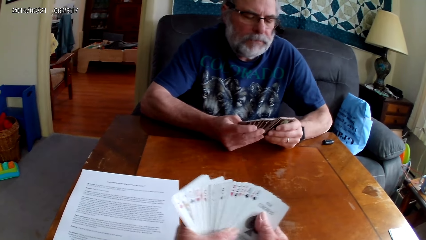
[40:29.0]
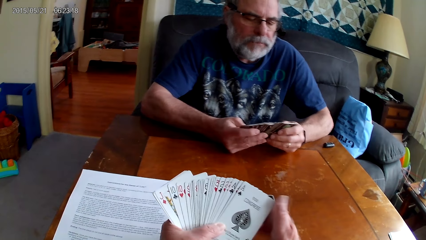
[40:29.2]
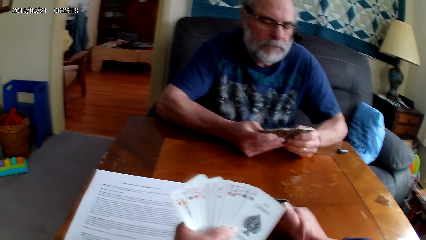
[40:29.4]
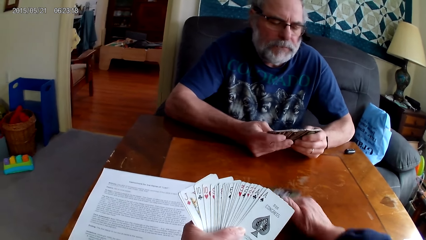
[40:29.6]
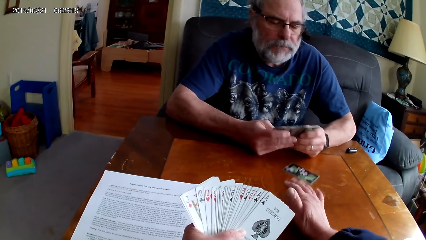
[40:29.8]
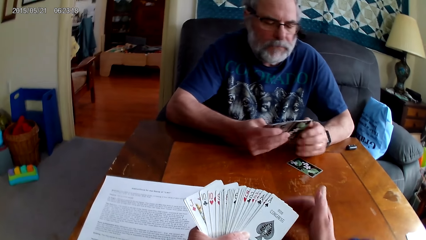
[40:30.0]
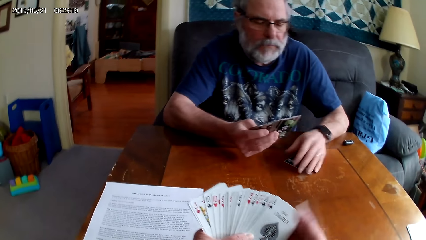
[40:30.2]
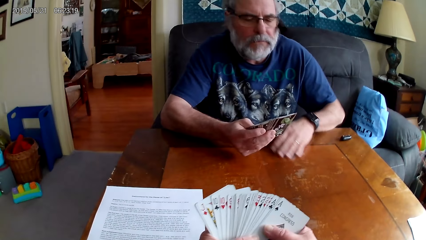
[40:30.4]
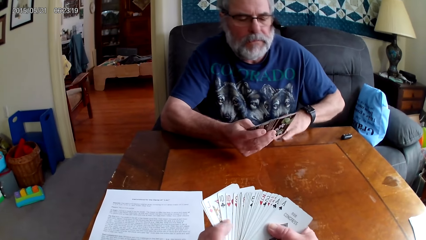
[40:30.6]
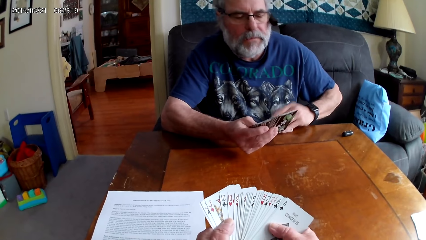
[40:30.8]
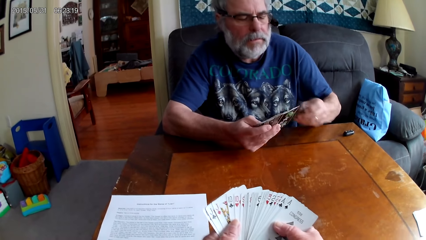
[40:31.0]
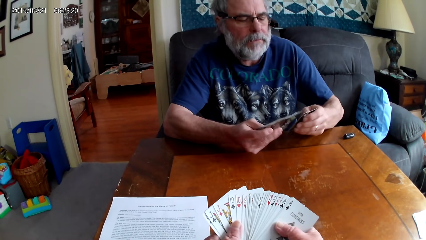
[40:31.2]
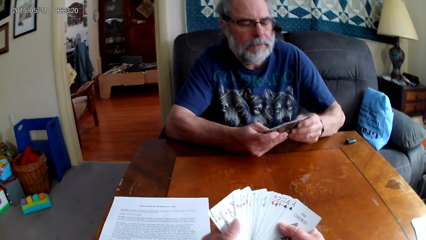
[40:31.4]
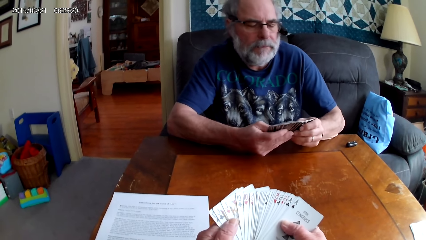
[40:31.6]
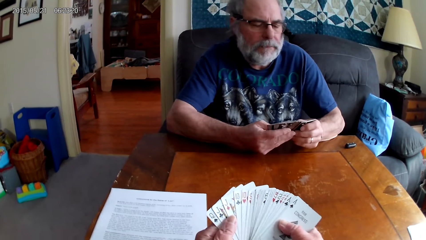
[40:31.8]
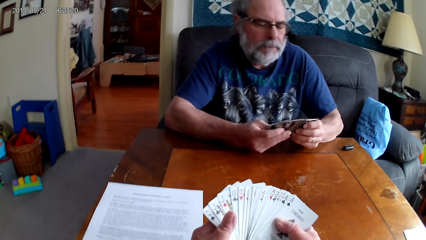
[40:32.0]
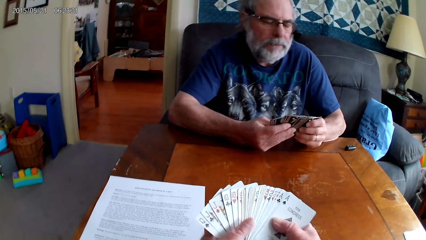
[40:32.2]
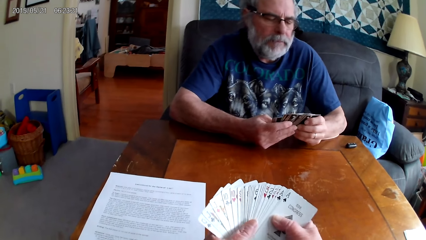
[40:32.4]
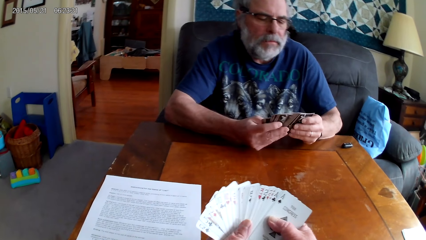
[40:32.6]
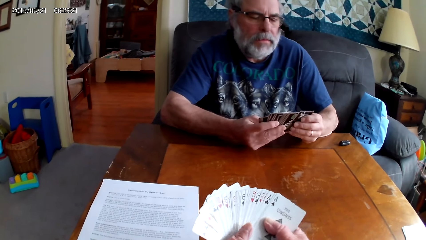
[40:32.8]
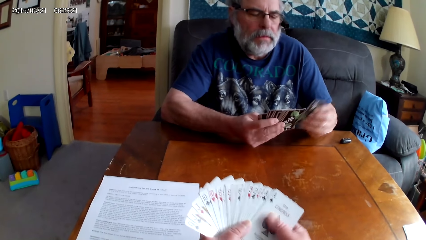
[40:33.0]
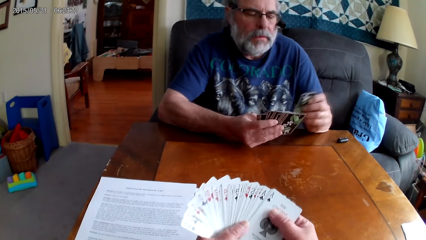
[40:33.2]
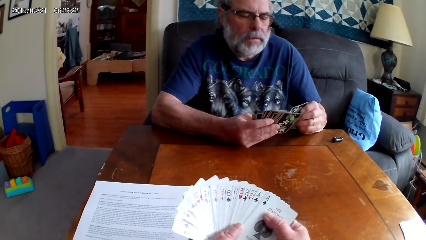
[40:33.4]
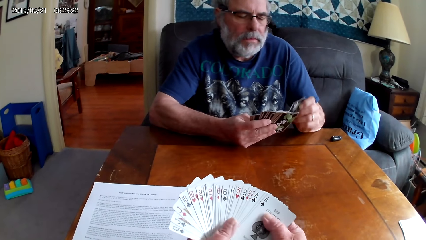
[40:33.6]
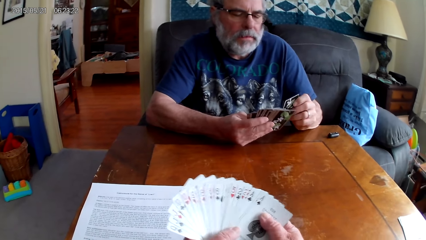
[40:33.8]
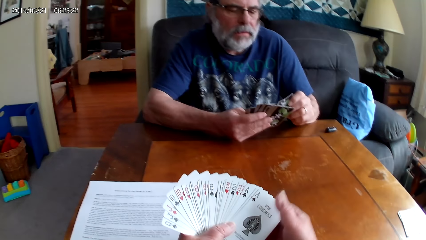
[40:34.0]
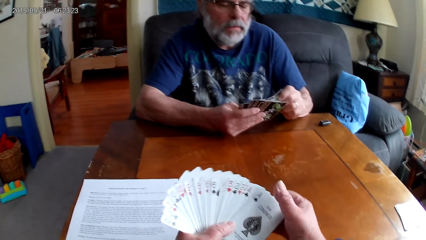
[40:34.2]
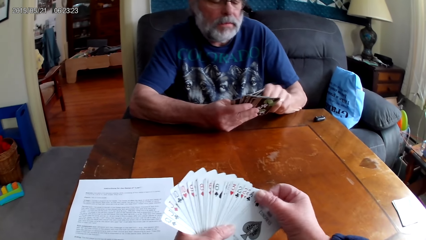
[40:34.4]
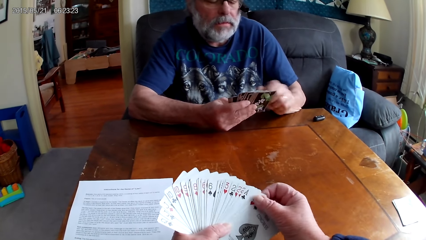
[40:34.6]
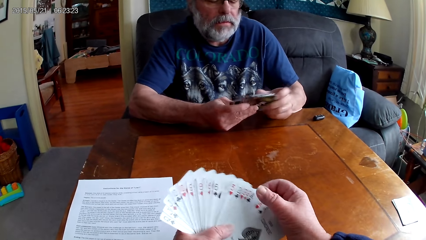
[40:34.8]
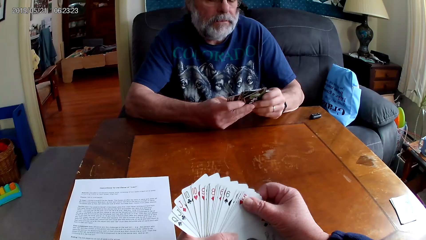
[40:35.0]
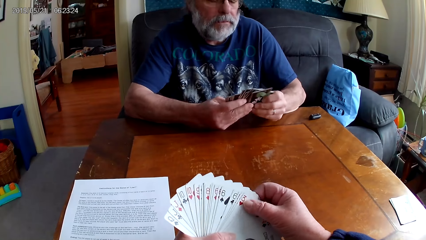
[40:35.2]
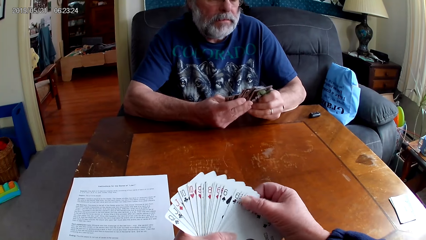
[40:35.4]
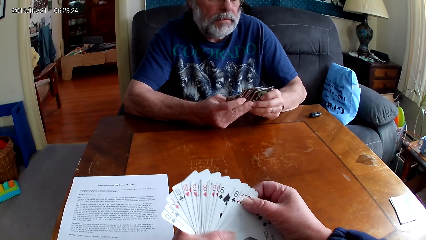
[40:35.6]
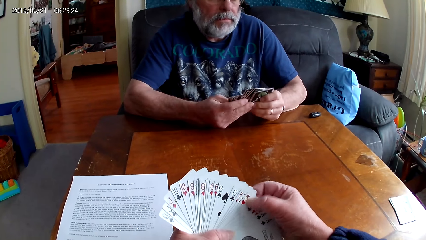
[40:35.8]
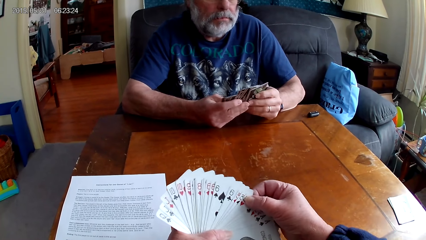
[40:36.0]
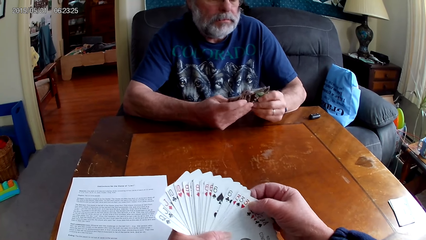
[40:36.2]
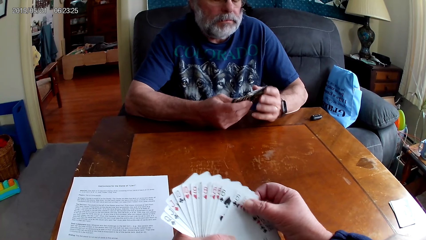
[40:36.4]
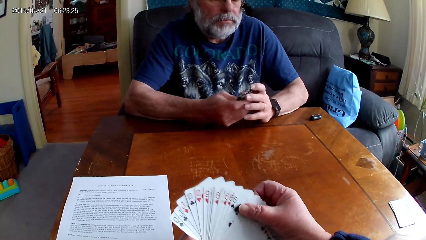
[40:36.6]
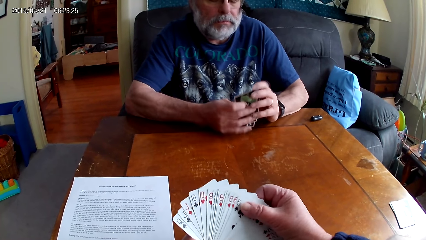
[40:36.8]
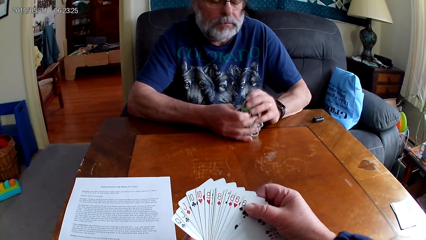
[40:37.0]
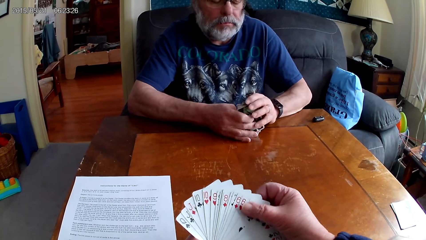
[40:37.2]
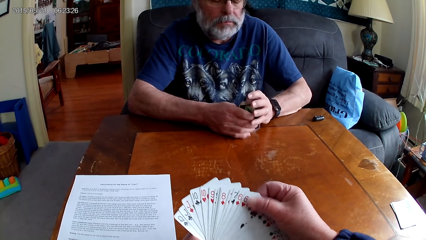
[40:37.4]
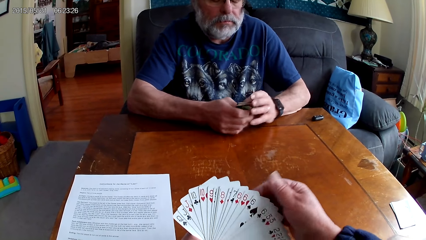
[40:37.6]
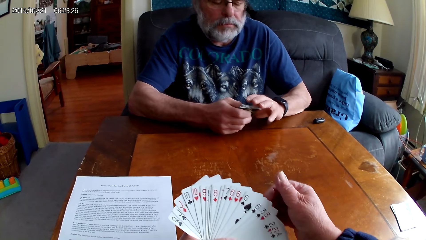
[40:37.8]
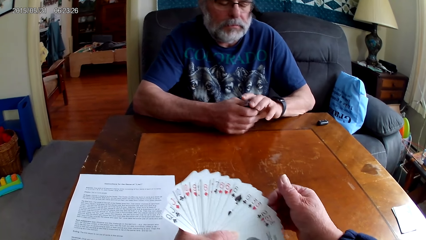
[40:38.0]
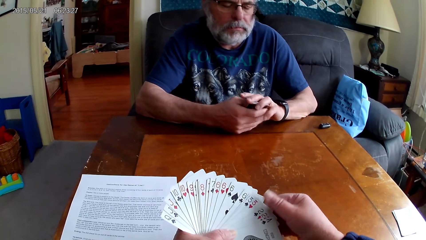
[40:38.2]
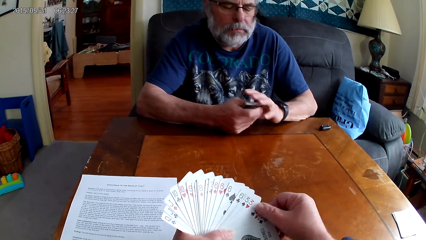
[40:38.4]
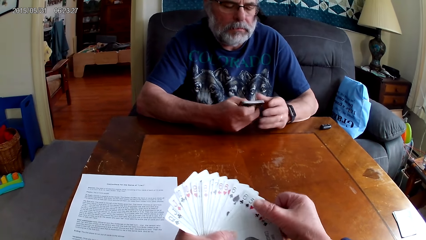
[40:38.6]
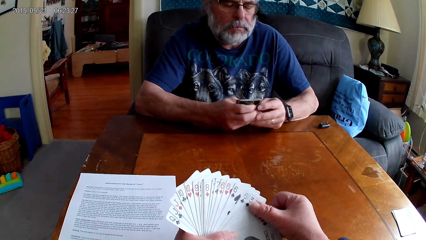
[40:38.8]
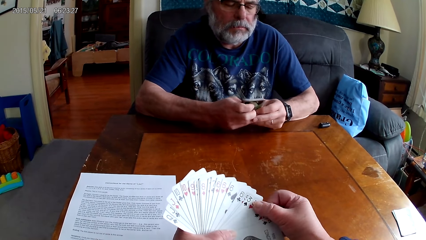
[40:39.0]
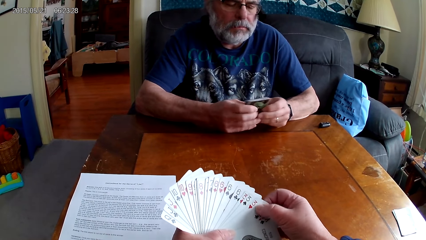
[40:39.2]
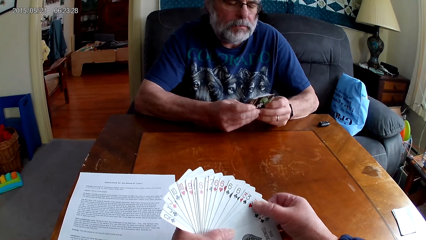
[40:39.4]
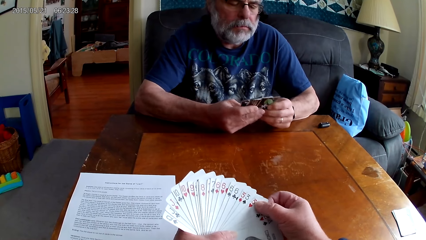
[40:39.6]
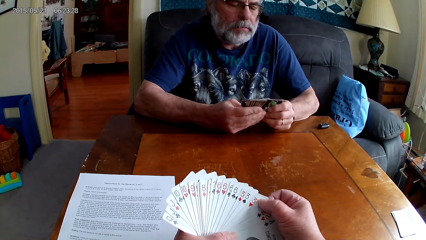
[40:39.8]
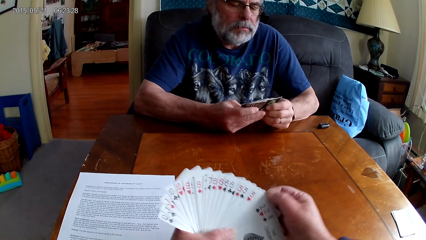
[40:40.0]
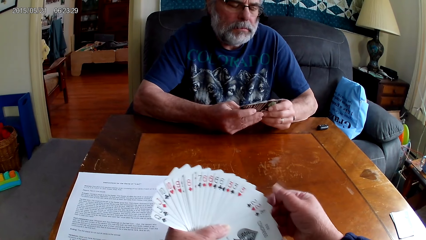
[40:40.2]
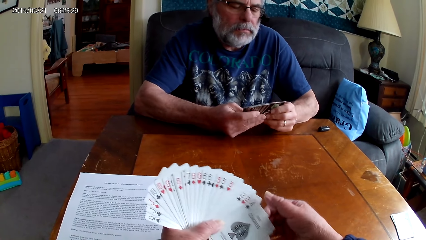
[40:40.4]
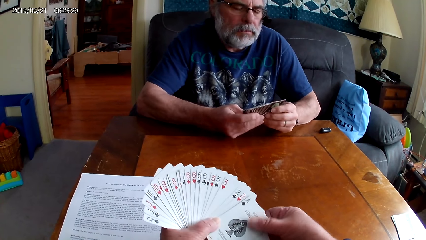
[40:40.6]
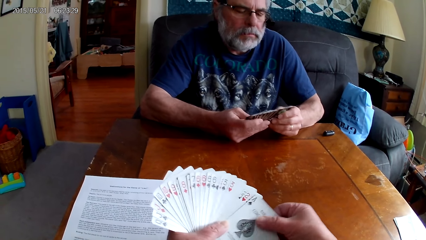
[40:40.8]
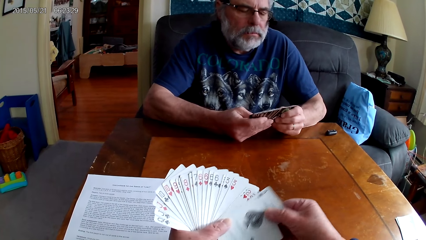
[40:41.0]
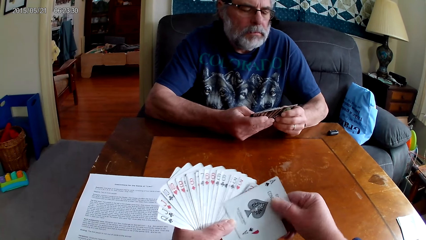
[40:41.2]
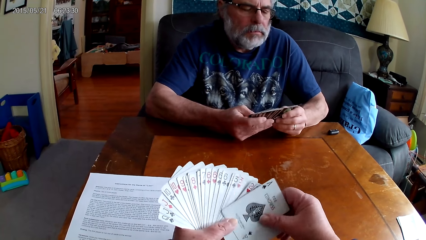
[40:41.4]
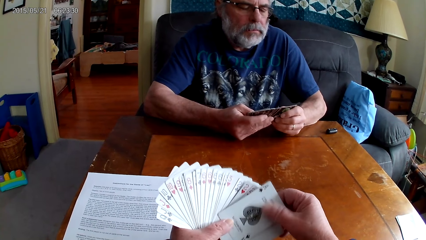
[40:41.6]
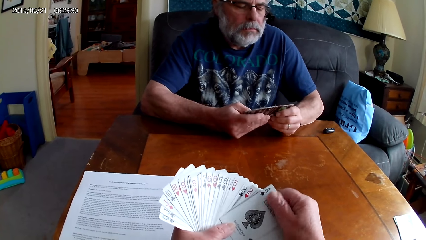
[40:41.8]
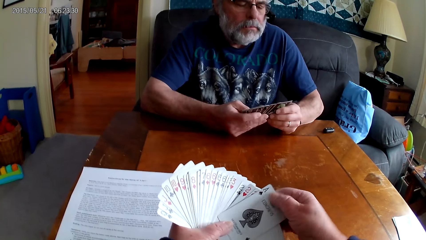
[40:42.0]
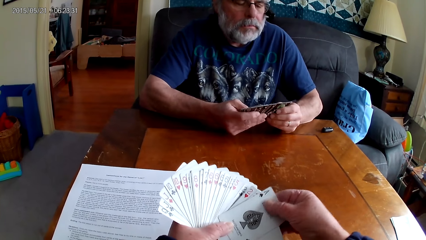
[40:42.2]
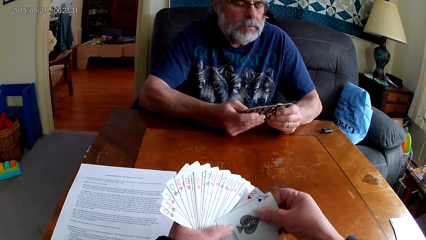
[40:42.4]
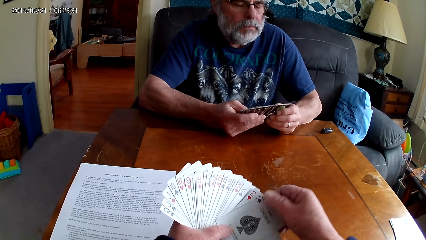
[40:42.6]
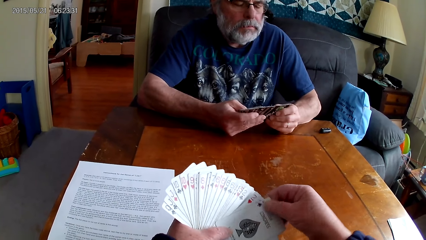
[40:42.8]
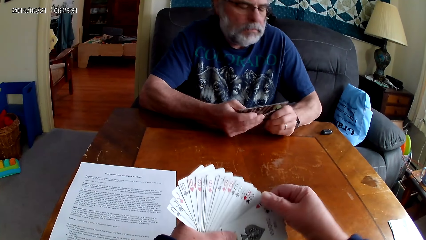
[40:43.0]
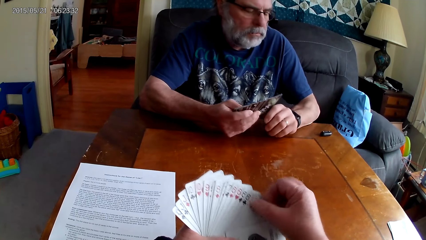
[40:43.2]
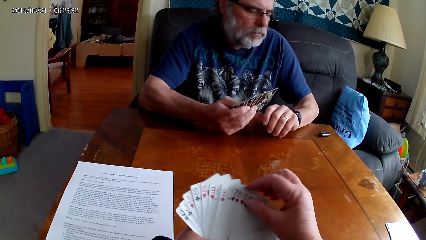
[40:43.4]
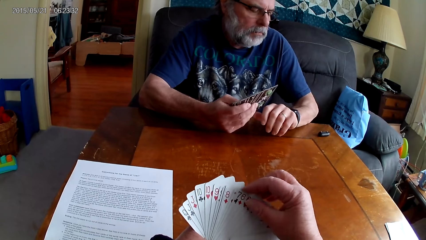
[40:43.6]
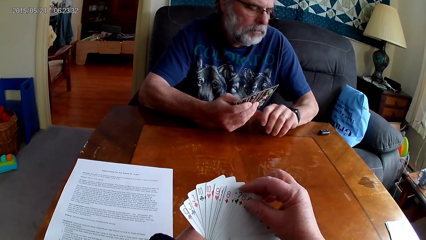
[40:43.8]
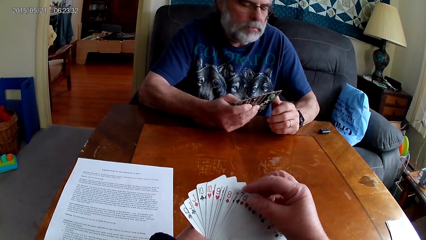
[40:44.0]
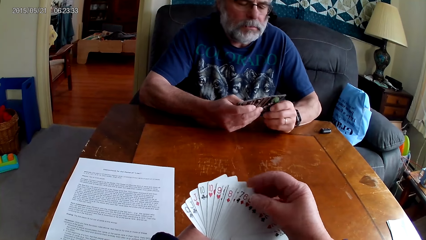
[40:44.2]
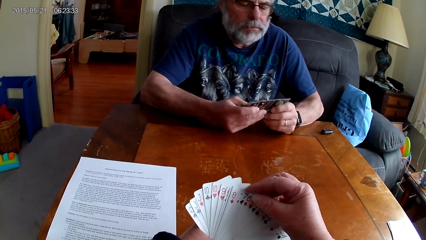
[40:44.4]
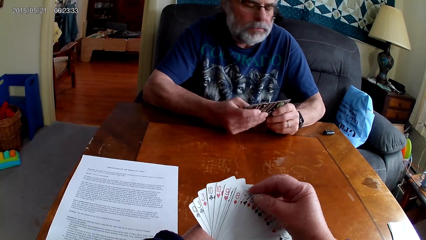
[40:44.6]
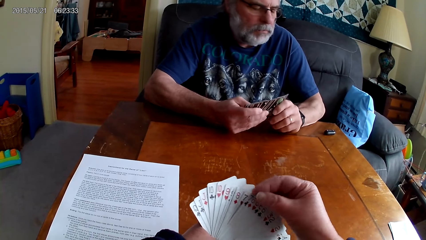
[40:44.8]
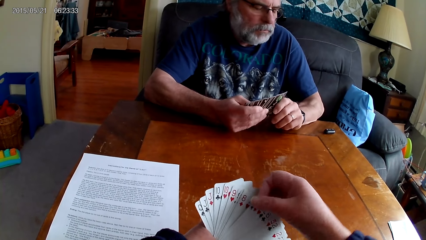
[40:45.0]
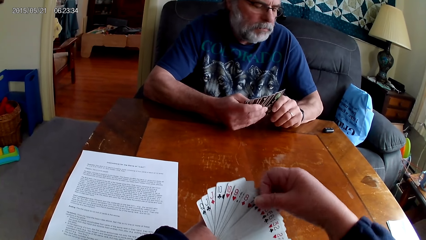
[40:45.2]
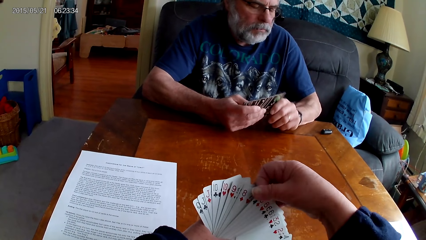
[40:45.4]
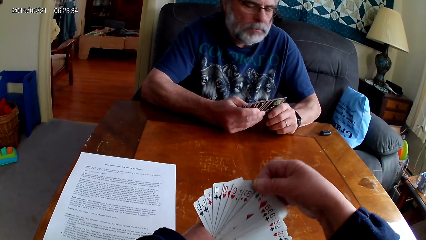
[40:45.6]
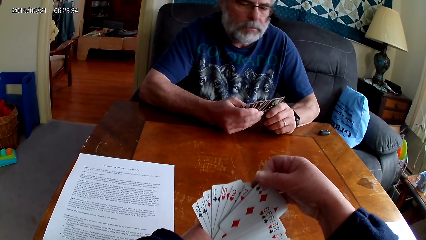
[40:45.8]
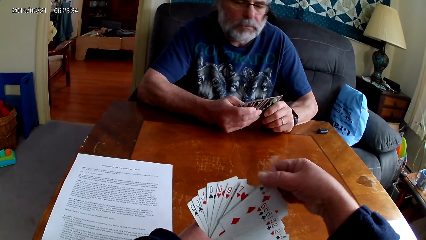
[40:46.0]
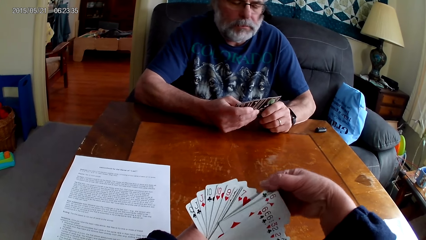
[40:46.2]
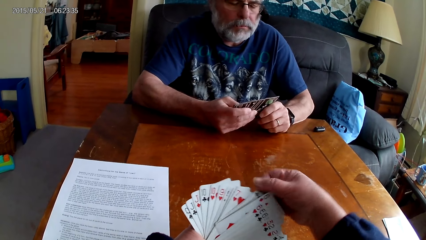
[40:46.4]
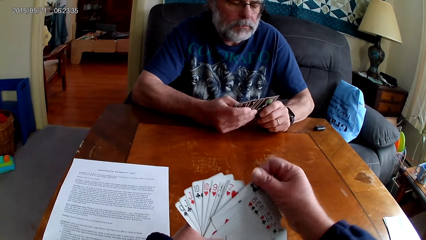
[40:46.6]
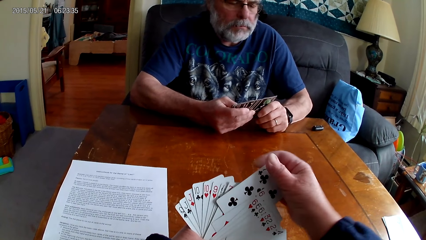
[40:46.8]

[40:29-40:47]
The camera wearer moves the playing cards on the table. A man picks the playing cards on the table, holds the playing cards with his hands, spreads the cards, and inserts cards in other cards. The camera wearer spreads the cards. The man spreads the cards, holds the cards with both hands, taps the cards on the table, spreads the card, and looks at the watch.
